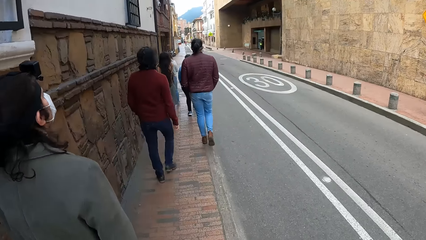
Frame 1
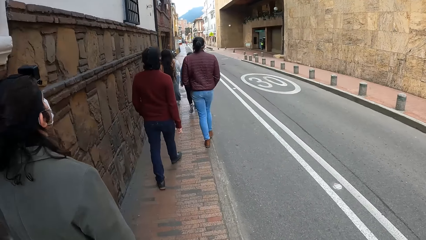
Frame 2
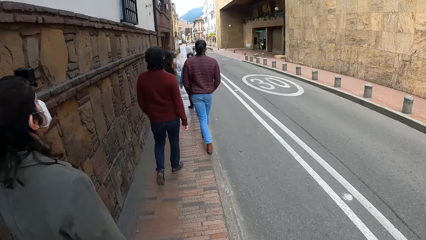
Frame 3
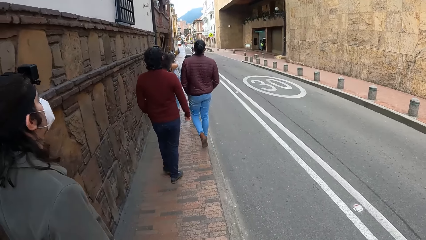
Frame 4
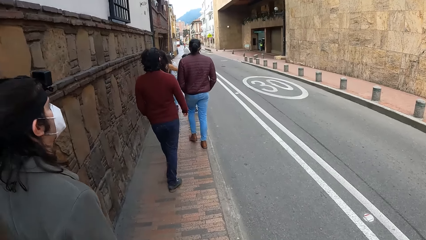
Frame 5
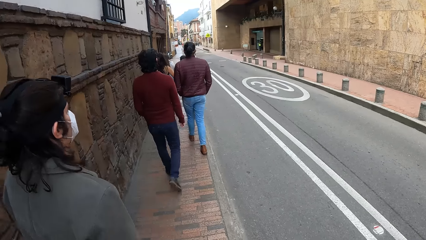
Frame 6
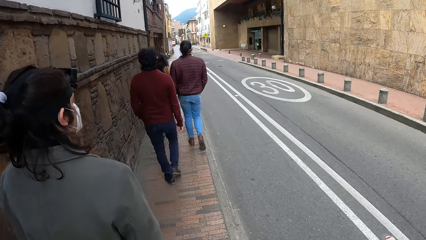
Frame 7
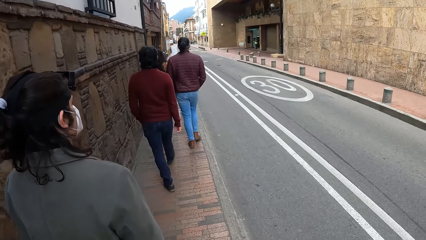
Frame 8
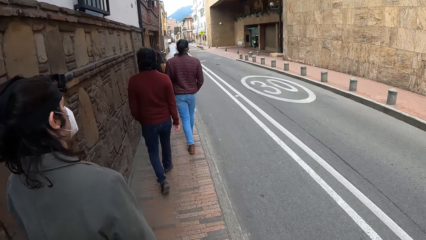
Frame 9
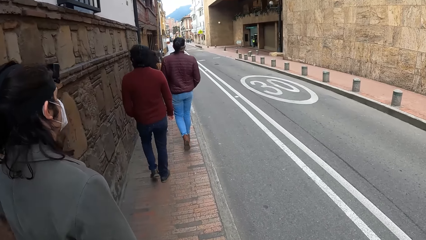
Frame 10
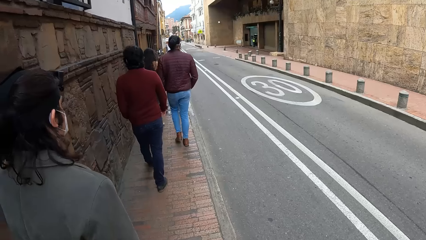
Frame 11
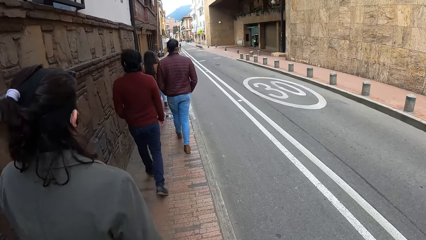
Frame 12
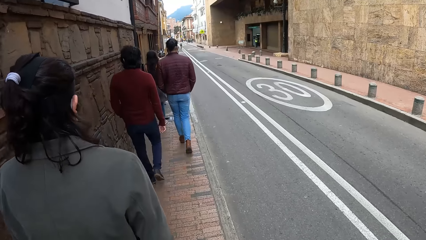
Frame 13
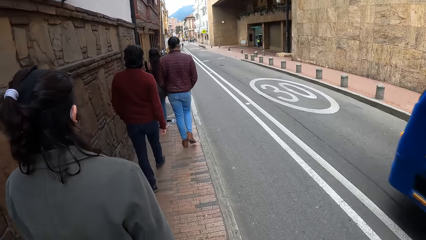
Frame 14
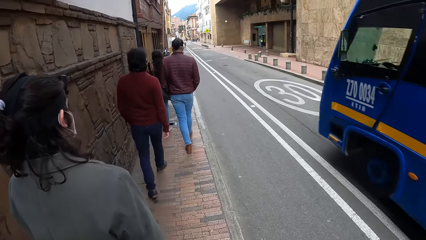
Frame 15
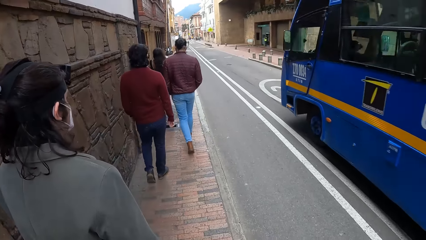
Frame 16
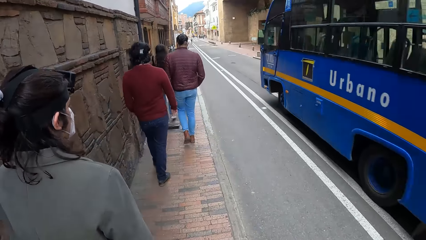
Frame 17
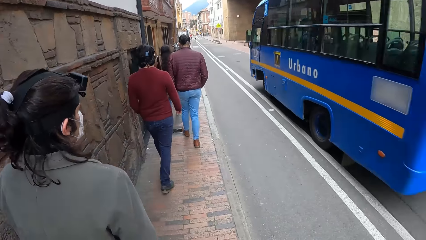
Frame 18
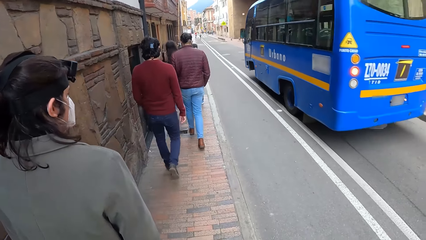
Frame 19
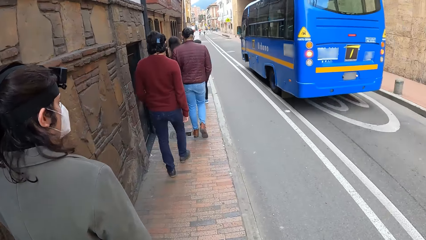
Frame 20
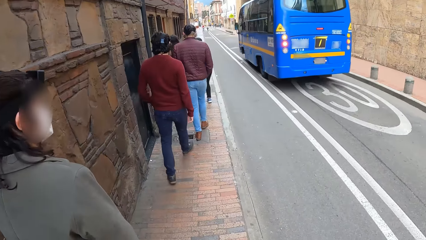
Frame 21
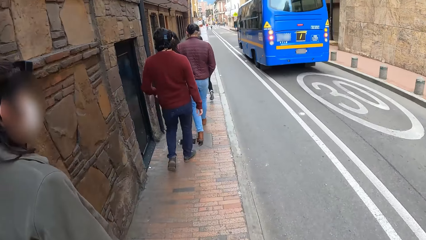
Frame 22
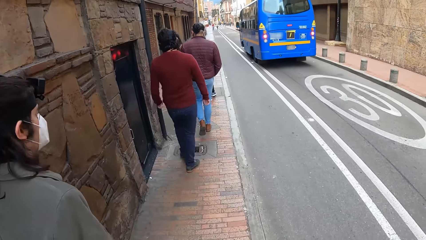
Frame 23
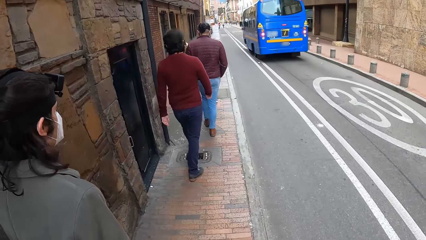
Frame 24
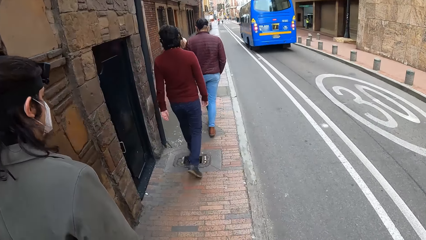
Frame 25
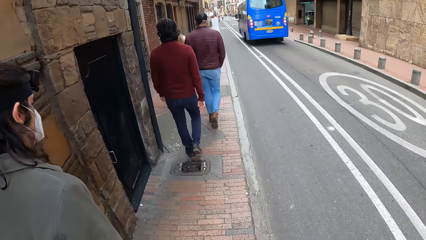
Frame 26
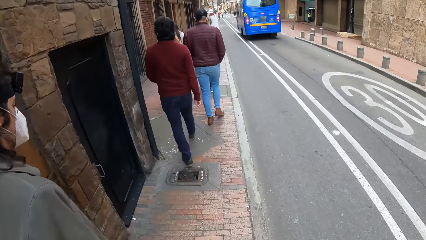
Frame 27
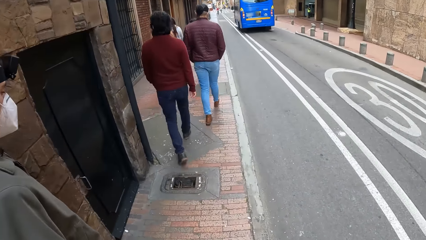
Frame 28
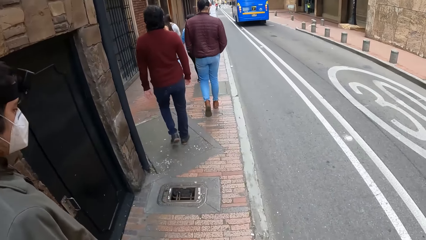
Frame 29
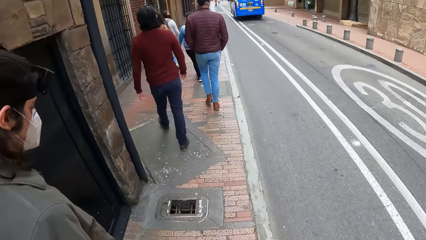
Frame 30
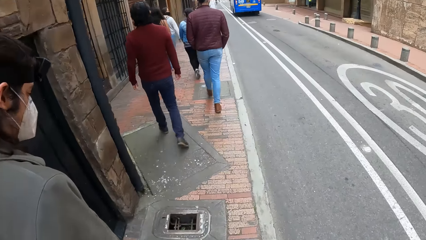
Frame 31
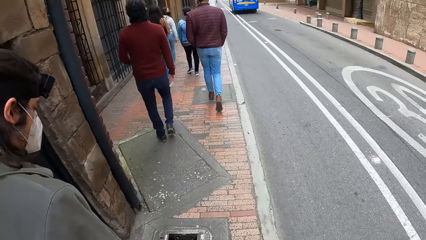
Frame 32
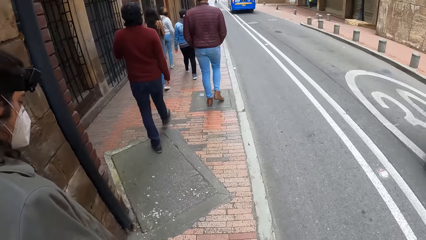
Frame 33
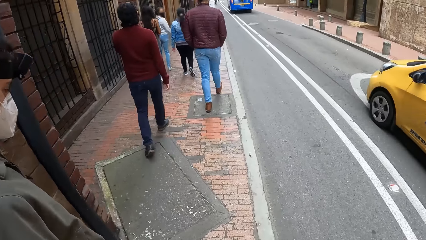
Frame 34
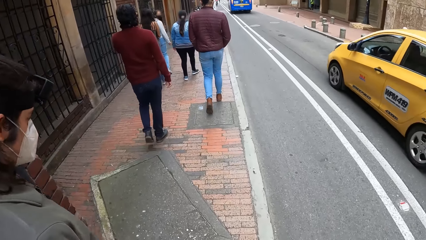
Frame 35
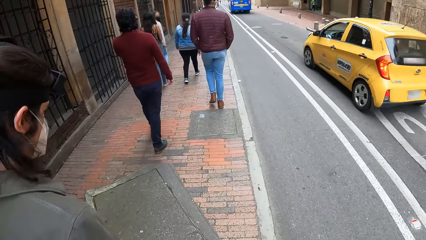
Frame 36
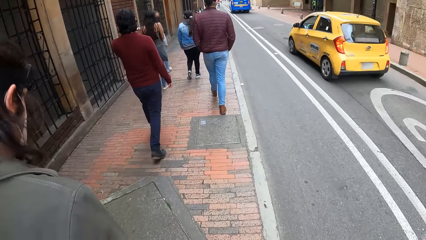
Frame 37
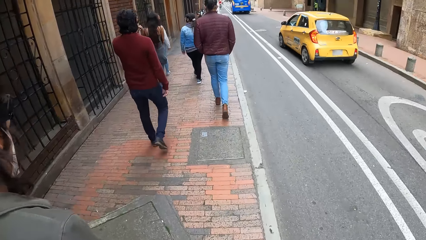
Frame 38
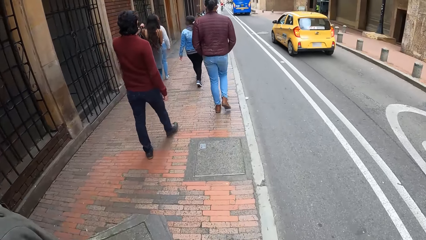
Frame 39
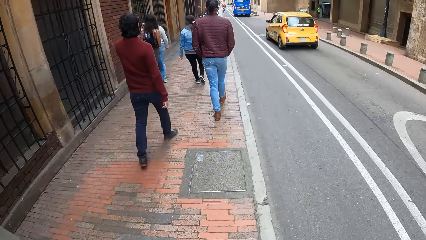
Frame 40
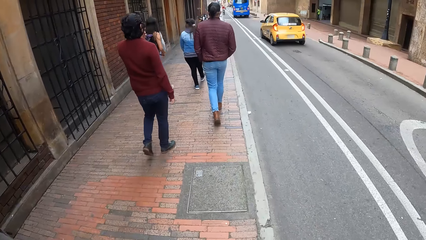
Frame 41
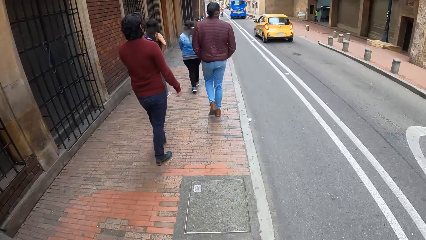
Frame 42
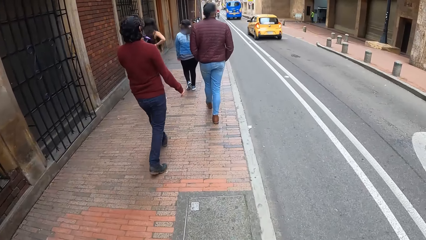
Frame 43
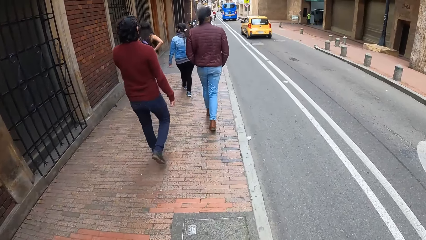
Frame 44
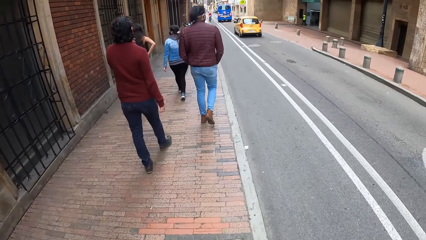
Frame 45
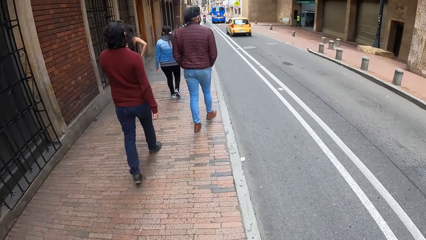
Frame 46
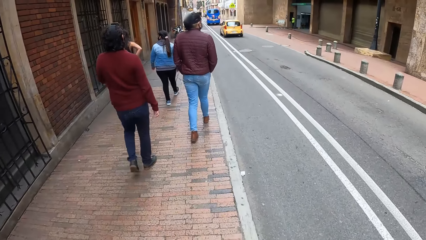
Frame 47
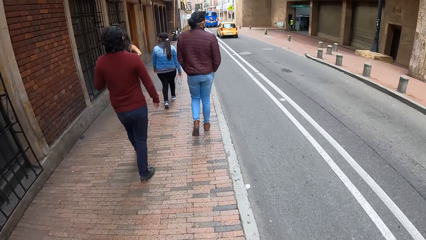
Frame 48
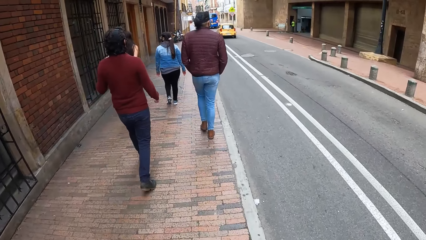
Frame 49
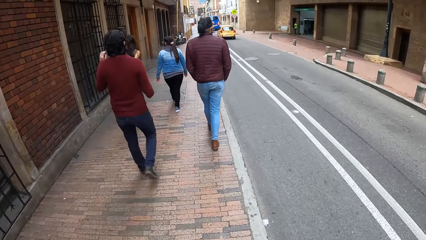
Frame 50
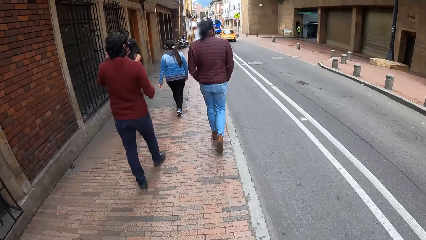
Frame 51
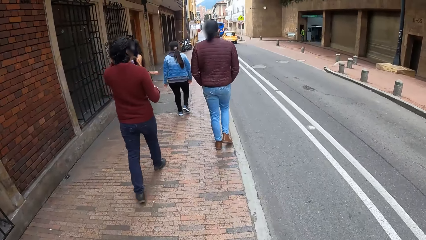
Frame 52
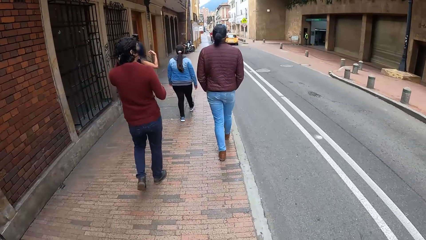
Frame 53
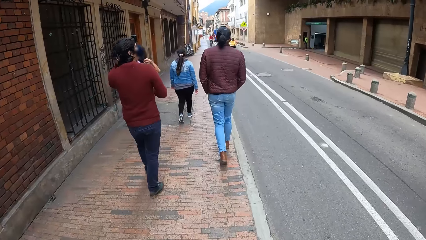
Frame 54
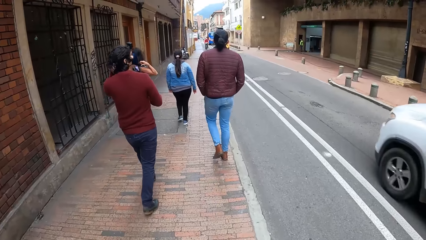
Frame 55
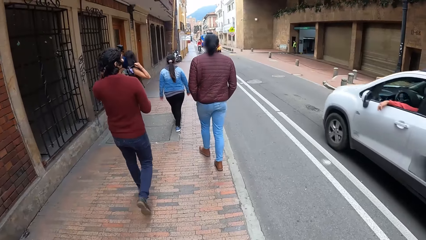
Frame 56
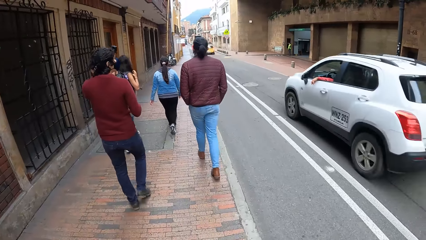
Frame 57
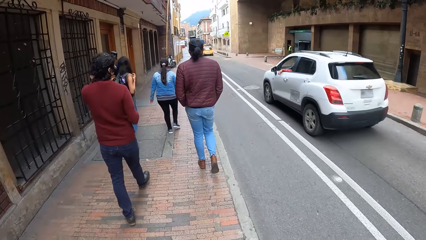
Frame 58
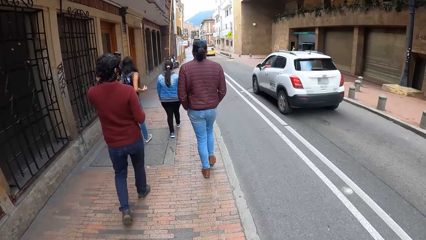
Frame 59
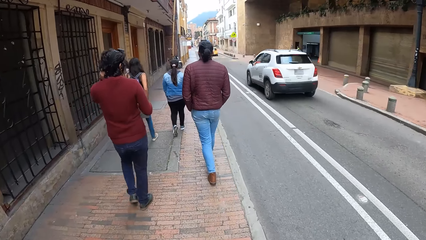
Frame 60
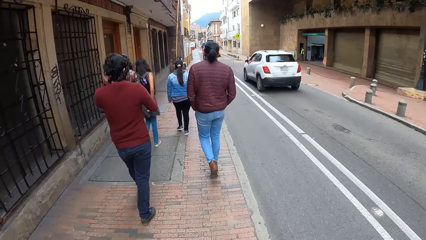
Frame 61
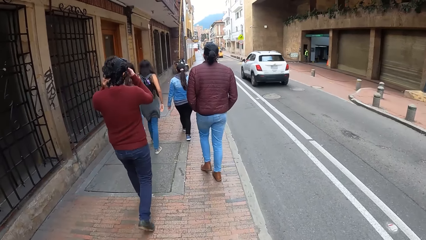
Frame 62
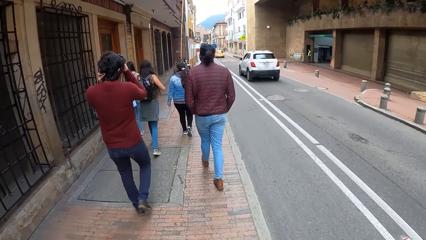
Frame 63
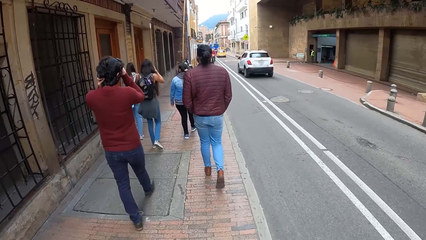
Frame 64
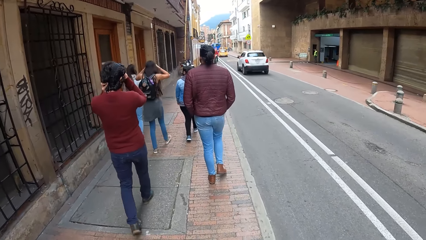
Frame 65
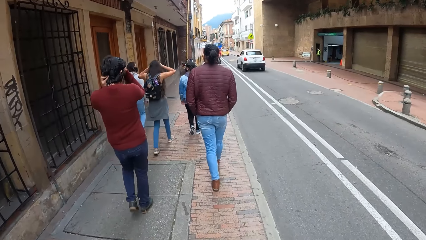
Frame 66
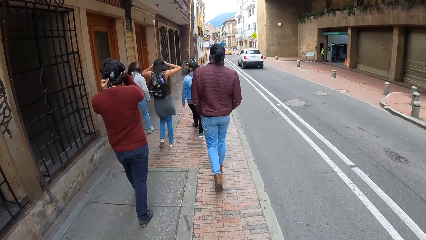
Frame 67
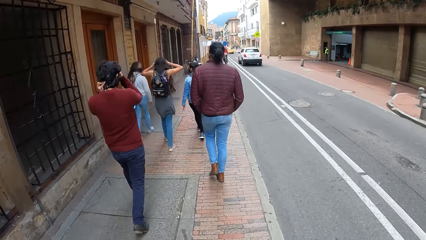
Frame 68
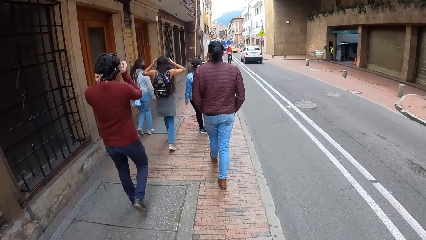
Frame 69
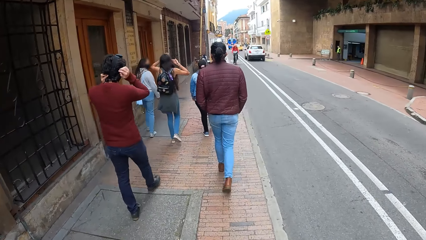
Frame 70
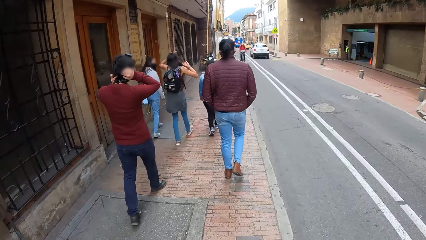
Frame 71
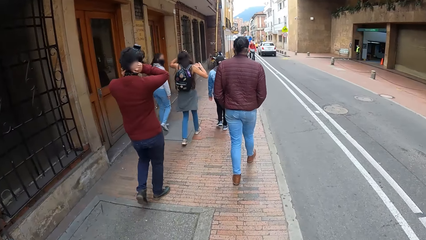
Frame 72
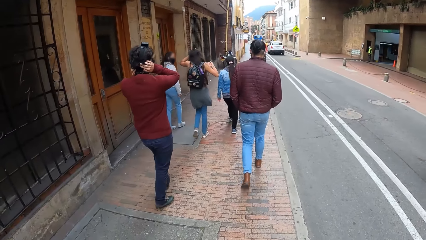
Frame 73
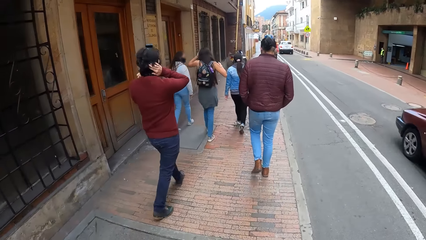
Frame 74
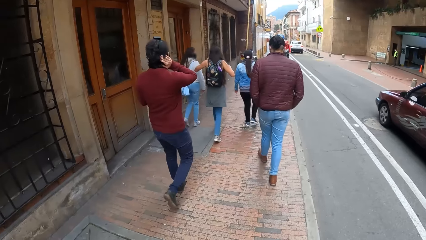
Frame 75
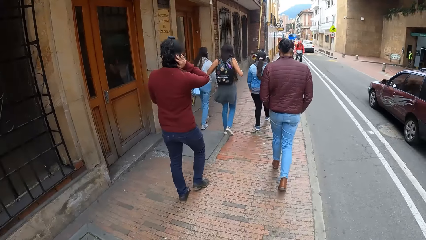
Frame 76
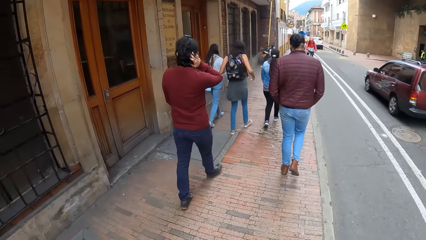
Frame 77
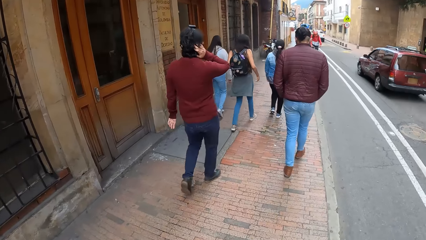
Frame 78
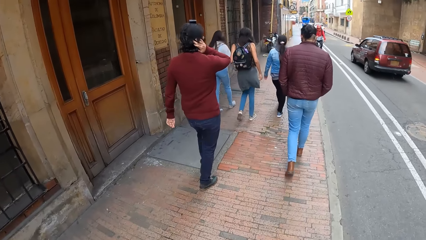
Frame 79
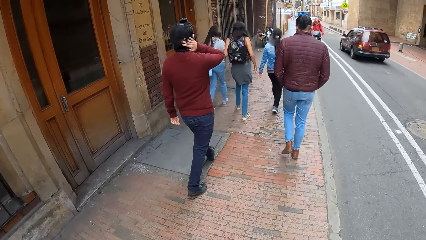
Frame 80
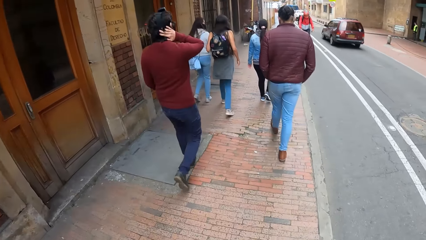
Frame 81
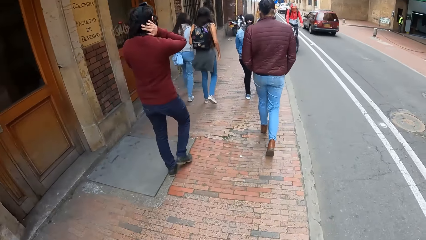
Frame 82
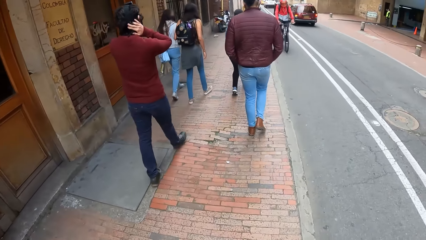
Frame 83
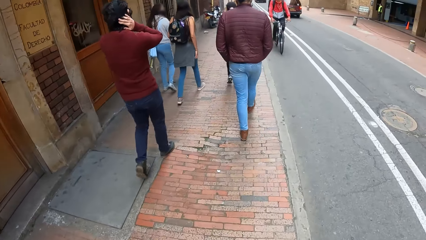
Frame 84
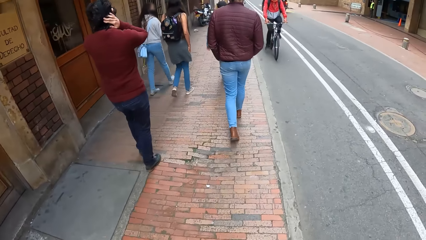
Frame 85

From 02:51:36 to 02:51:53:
A blue bus drives past the camera wearer. The man adjusts the nose mask on his face with his left hand. A yellow car drives past the camera wearer. A woman puts on a backpack. An SUV drives past the camera wearer. The man adjusts a camera on his head with his hands. The woman adjusts her hair with her hands.
